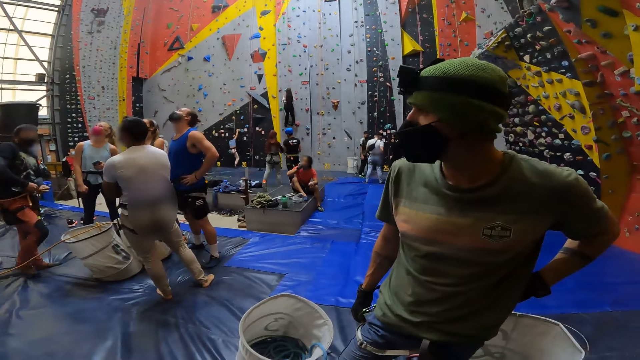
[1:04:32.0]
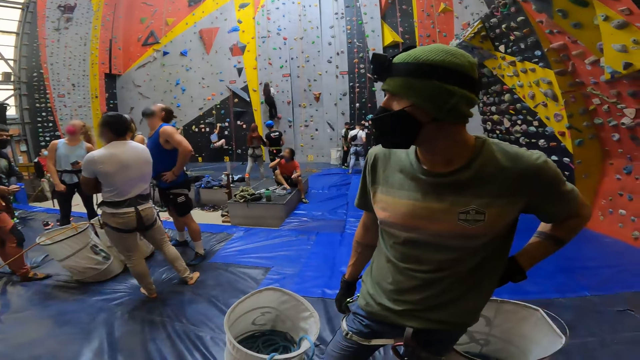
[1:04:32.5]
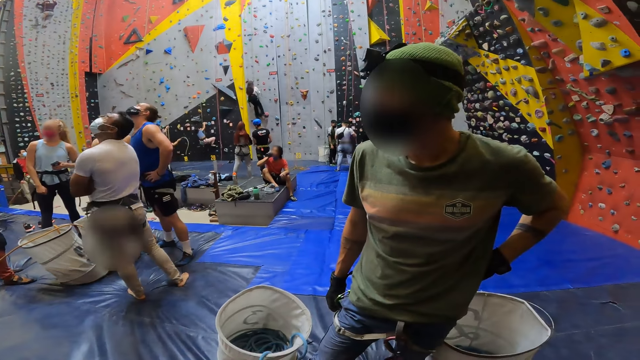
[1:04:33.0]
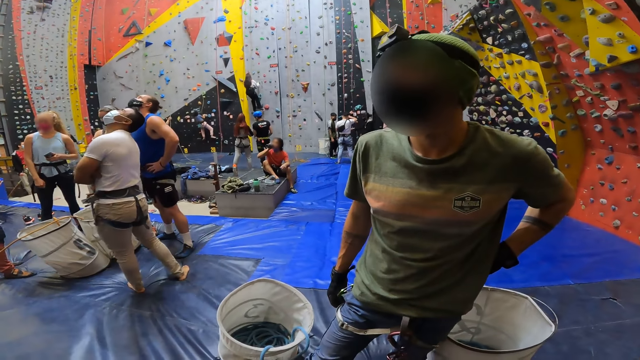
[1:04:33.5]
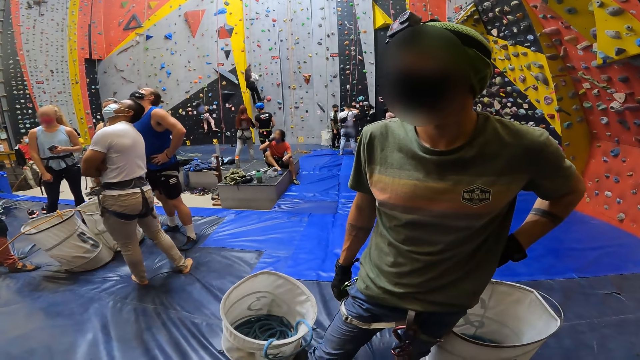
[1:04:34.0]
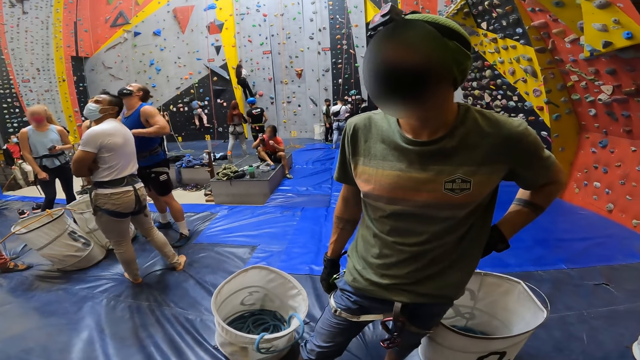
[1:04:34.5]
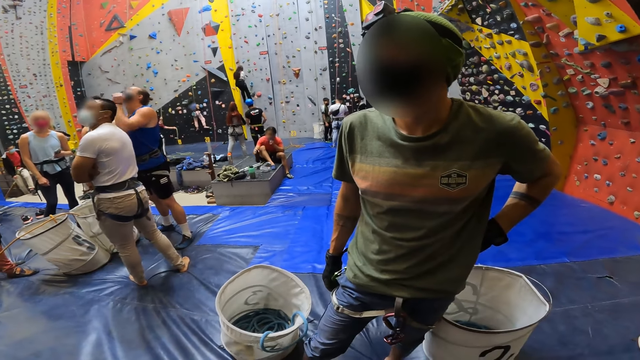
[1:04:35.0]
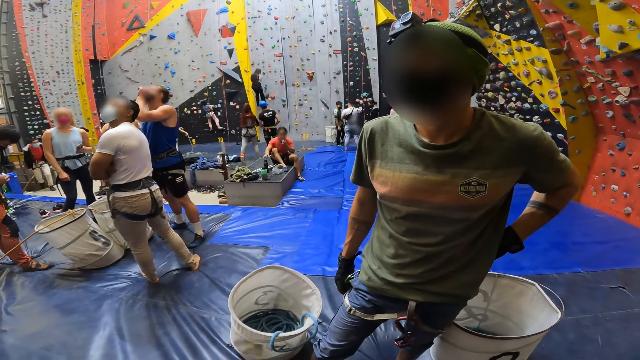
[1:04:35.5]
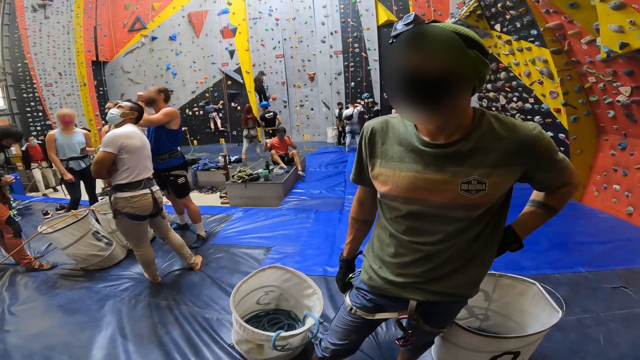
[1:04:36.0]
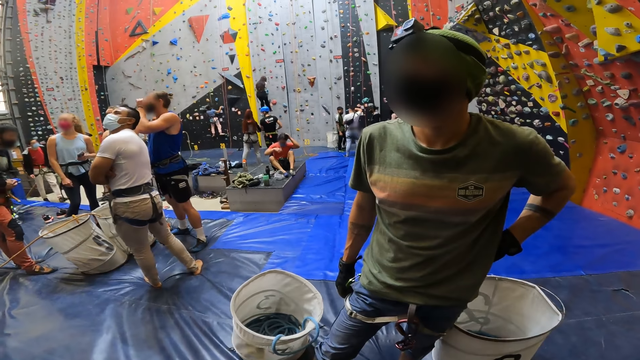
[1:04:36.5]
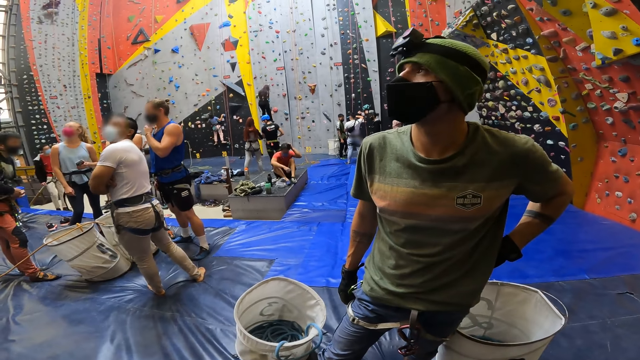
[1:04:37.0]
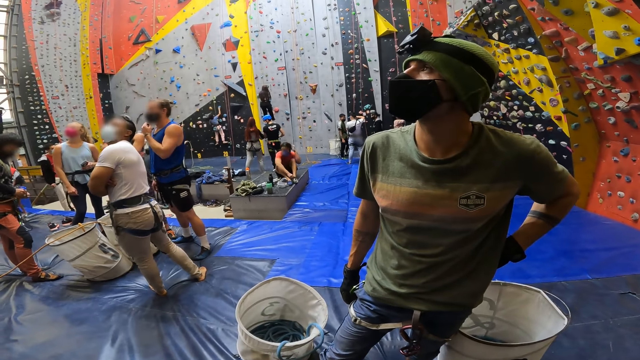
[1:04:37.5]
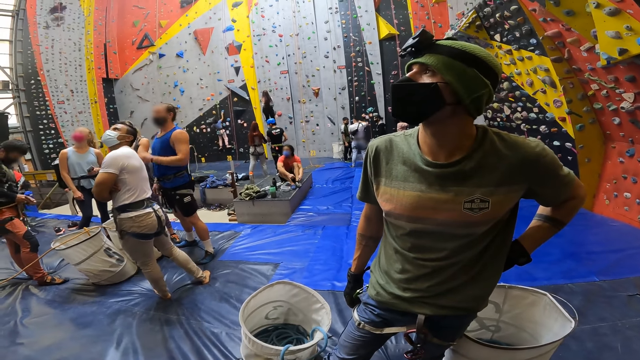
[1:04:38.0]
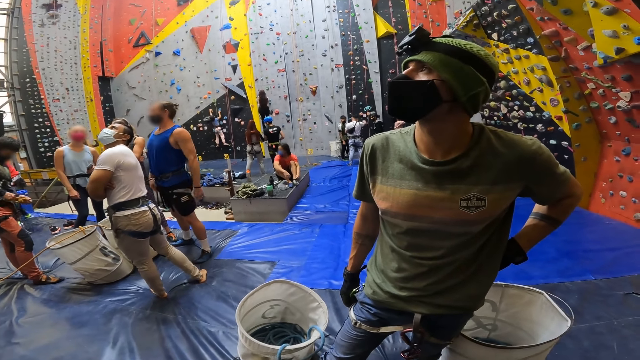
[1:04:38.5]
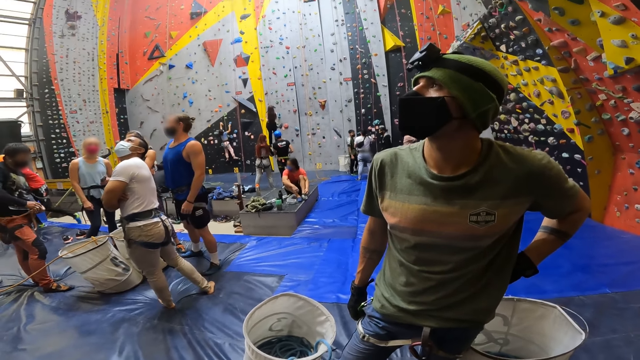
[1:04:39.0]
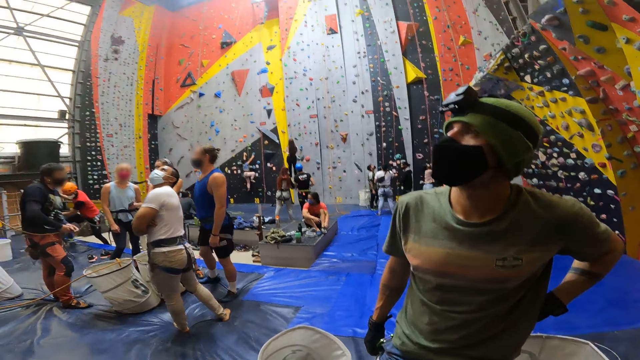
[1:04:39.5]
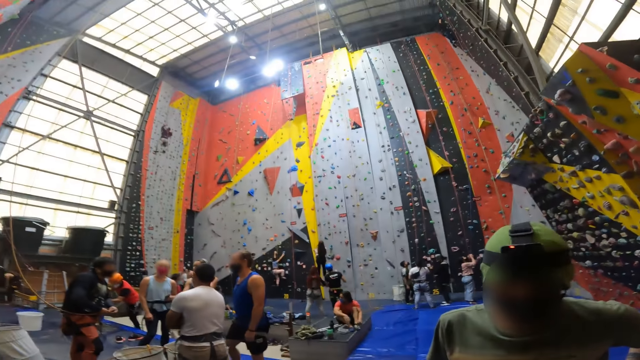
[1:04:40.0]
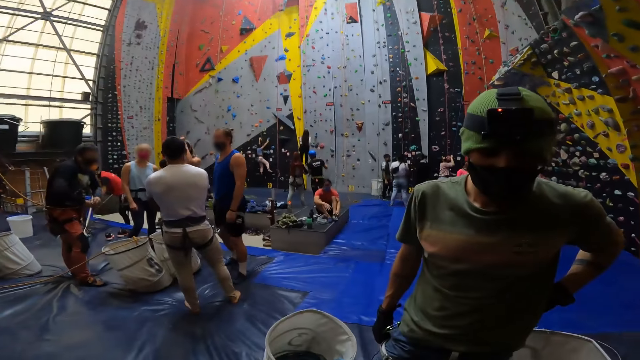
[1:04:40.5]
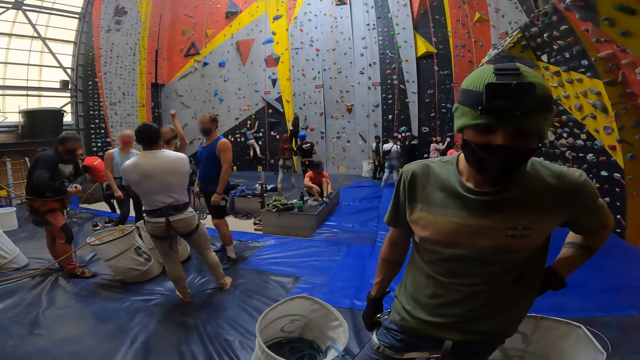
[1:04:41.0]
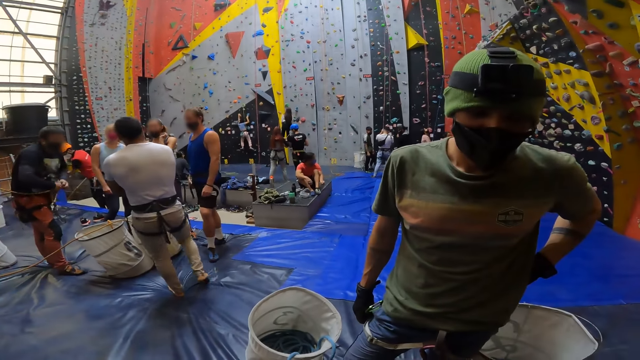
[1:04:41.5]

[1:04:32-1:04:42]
A person drinks the water from the bottle. A second person walks to a third person. The first person puts the water bottle down. A fourth person mops the carpet.

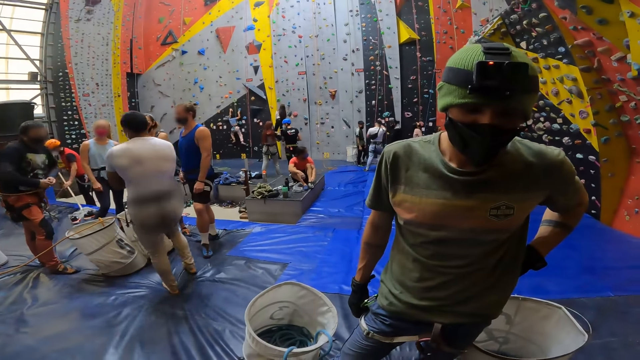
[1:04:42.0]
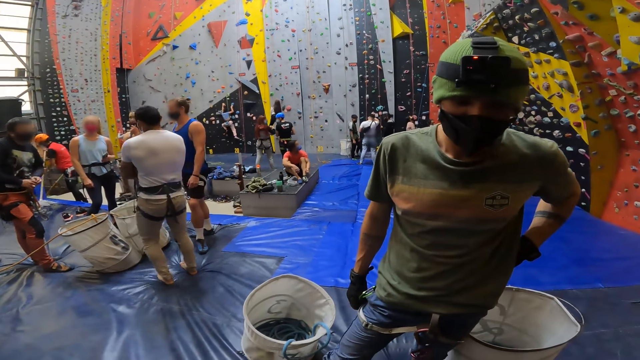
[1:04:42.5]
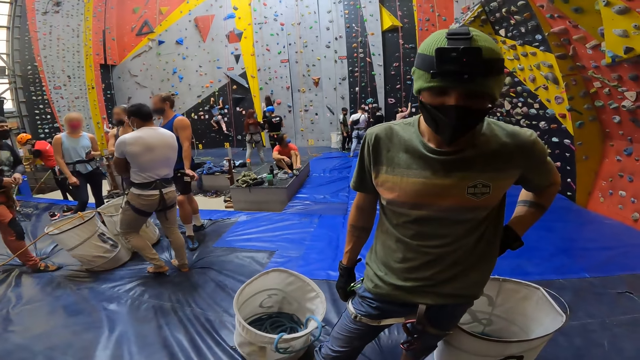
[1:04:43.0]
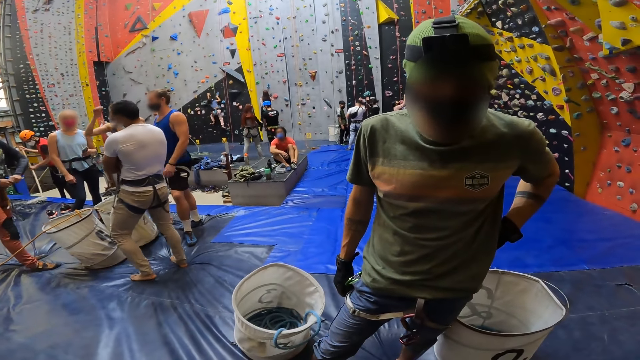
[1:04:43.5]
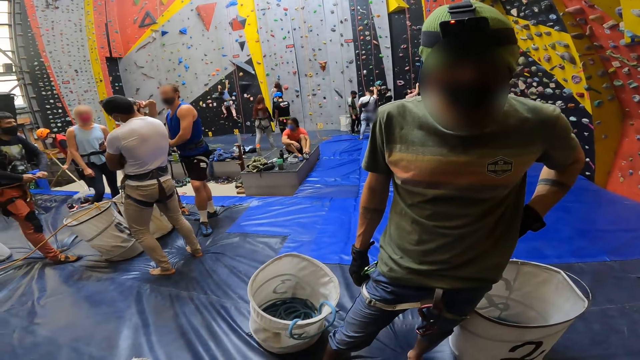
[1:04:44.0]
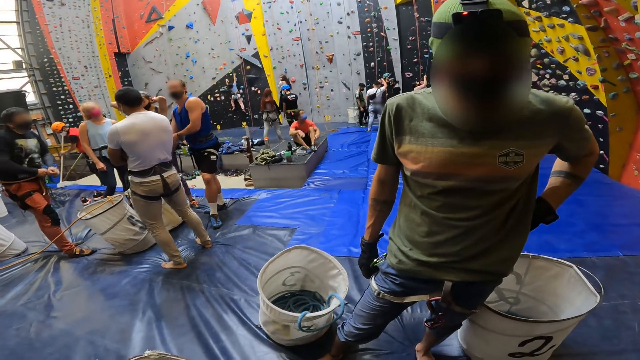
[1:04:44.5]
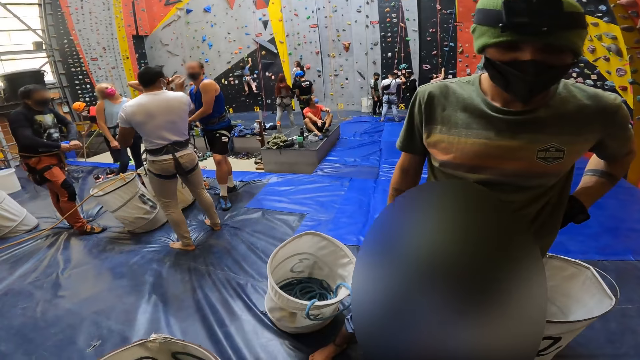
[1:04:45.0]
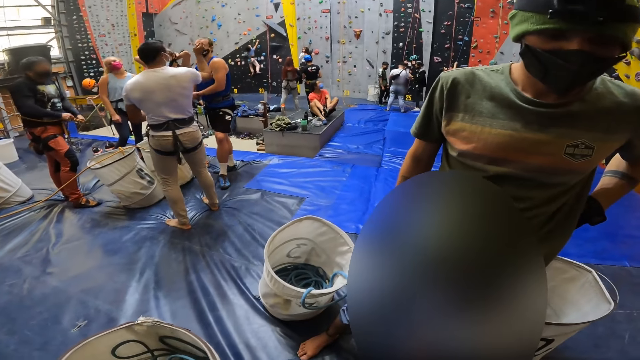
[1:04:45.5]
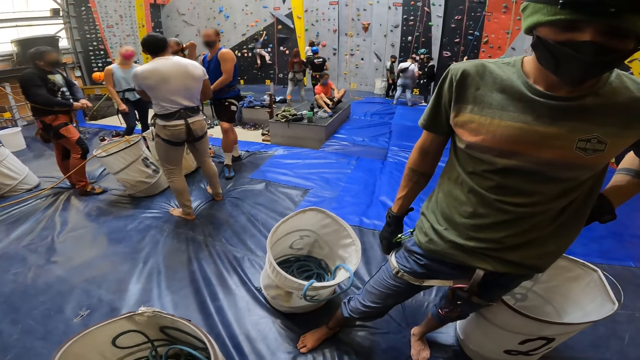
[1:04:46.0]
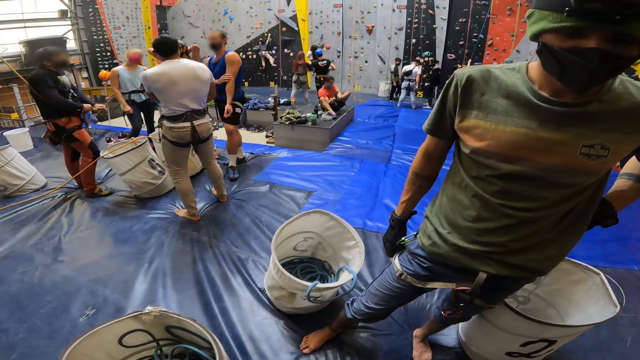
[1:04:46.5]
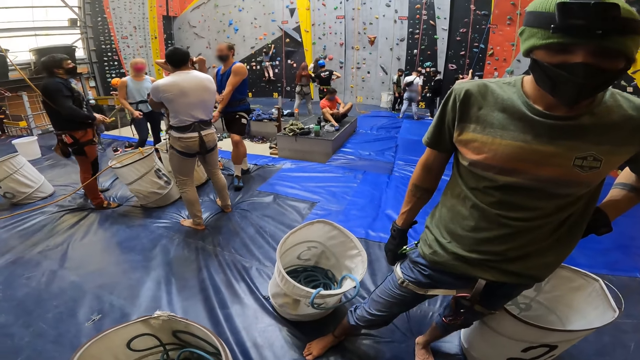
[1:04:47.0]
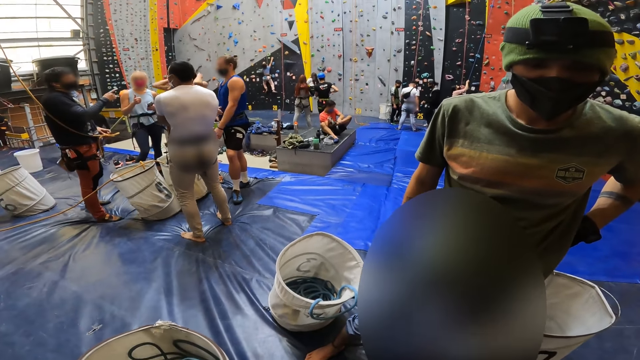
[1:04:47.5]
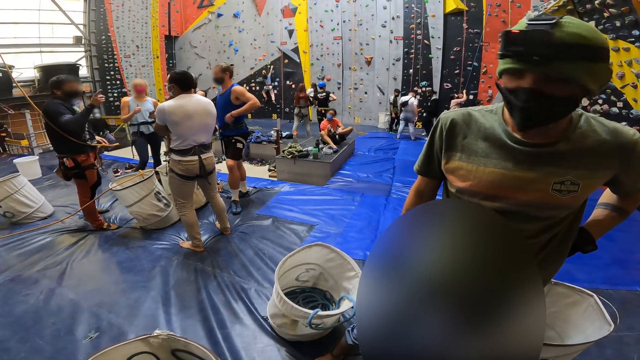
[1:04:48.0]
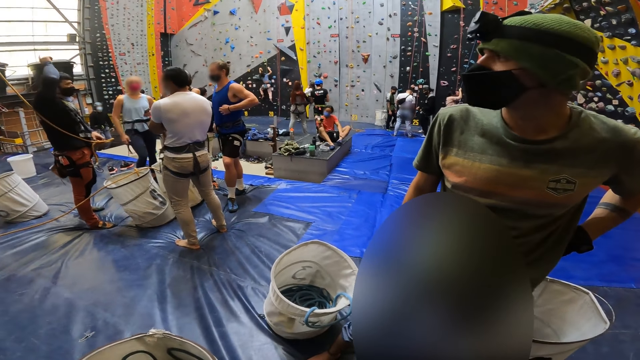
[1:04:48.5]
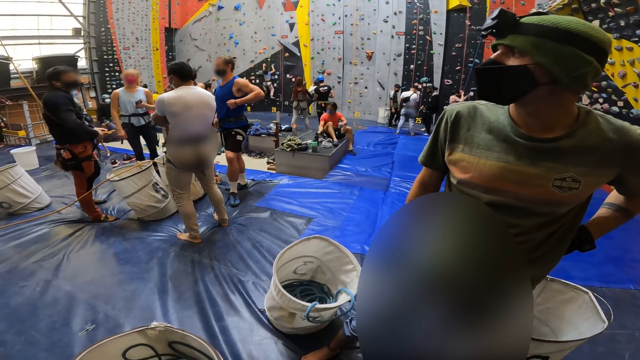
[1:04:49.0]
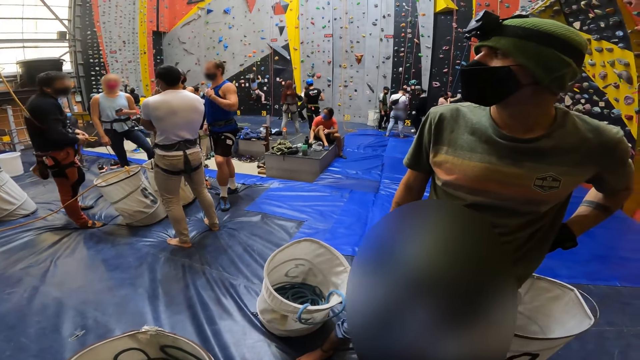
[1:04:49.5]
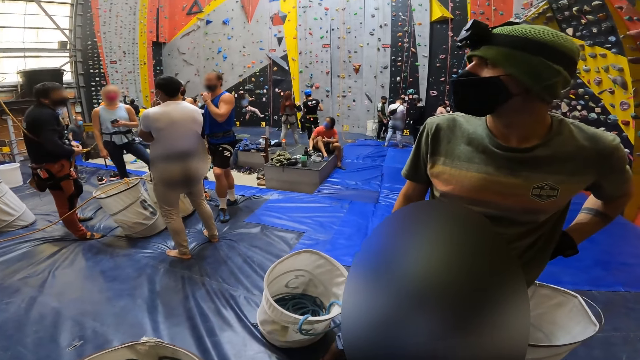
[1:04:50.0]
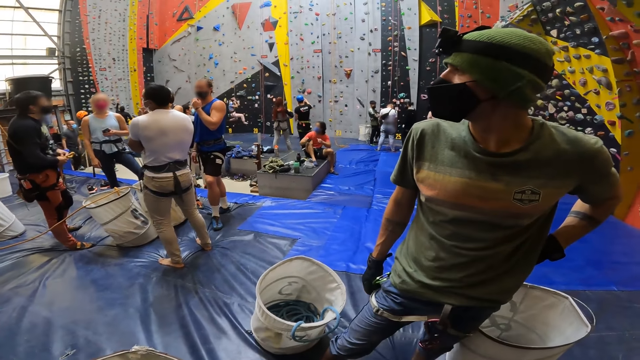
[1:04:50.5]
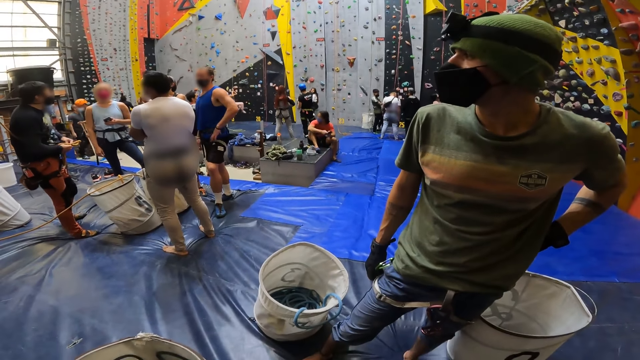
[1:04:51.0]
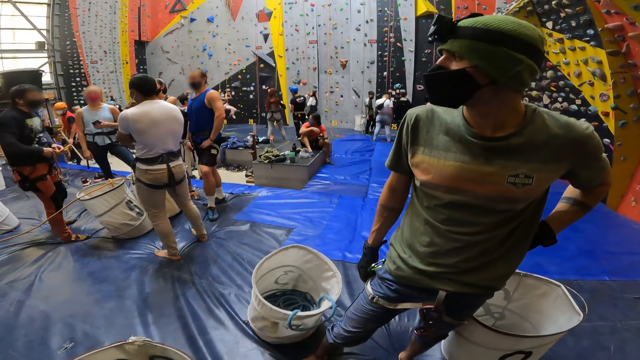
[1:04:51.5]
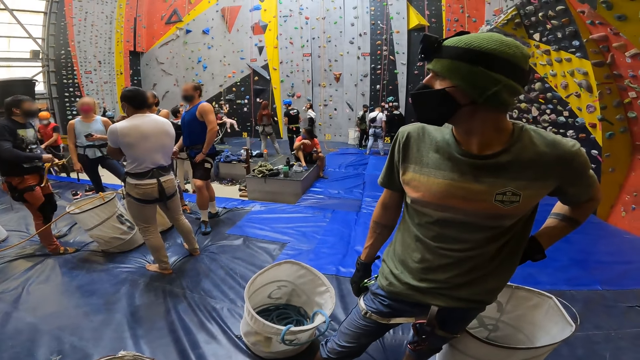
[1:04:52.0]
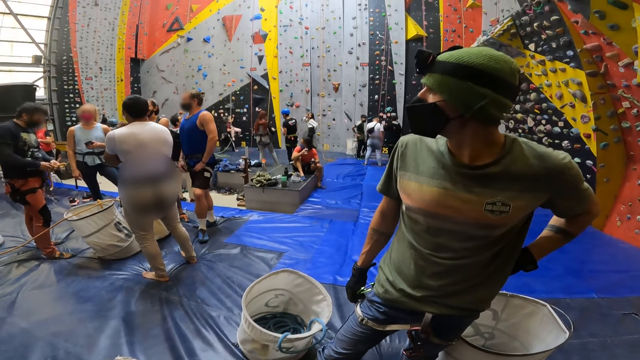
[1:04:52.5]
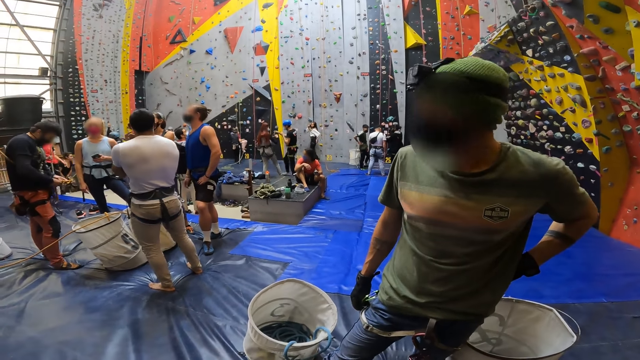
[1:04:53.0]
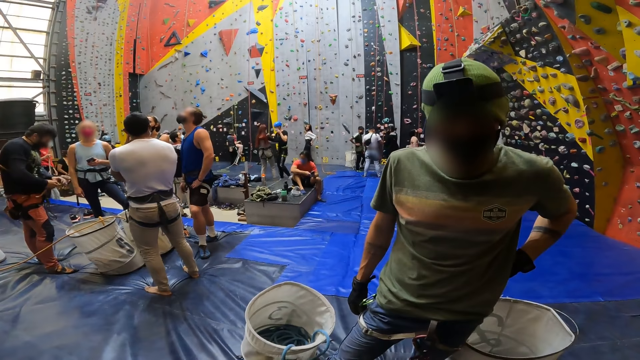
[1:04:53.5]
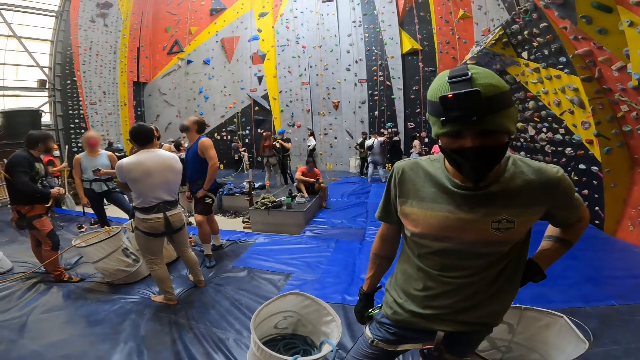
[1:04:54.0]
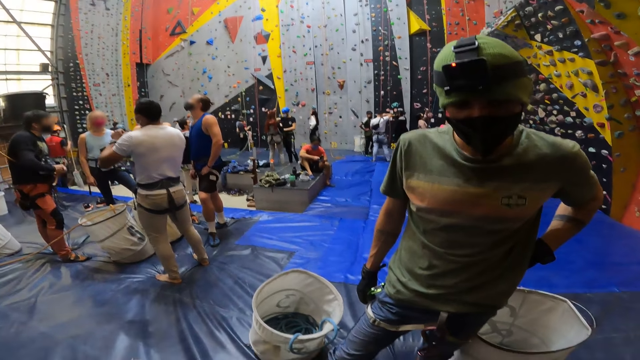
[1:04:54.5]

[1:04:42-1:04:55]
A person moves the hand to the head. Another person touches the palm of the hand. A third person moves the hand to the leg. A fourth person talks to a fifth person. The fourth person ties the rope on the waist. Another person looks around. Another person walks with the mop on the hand.
